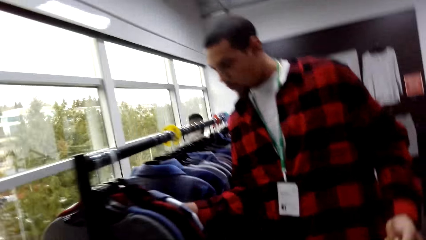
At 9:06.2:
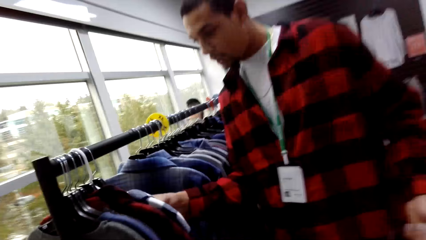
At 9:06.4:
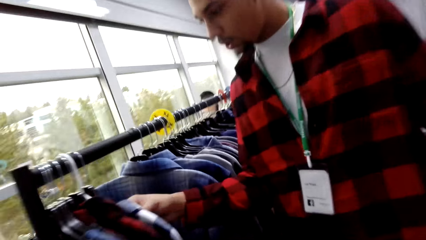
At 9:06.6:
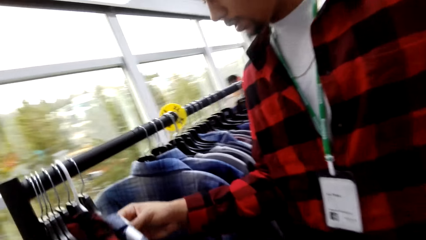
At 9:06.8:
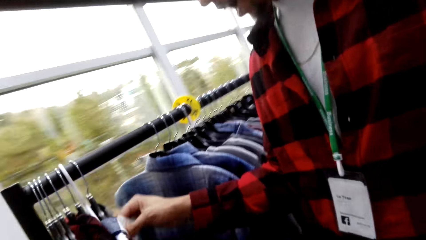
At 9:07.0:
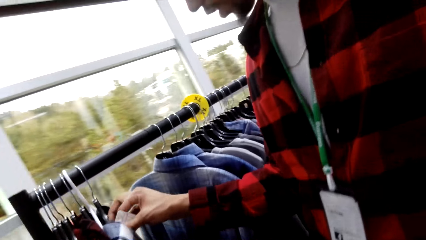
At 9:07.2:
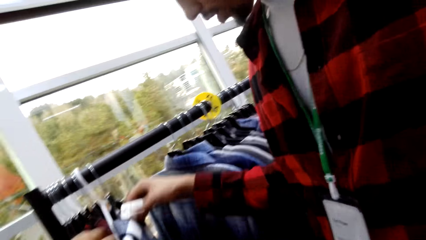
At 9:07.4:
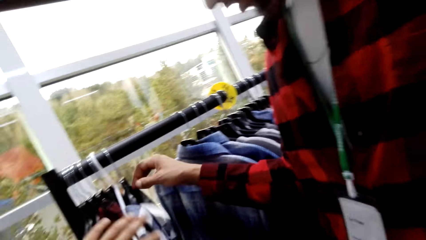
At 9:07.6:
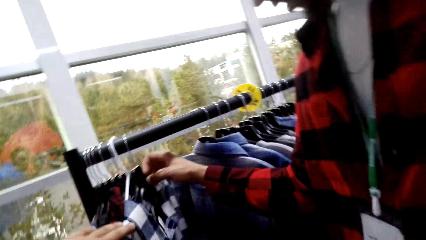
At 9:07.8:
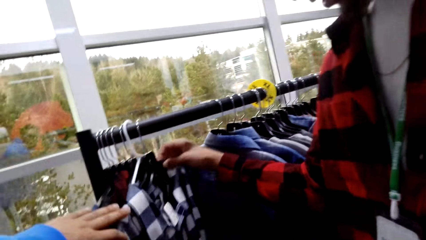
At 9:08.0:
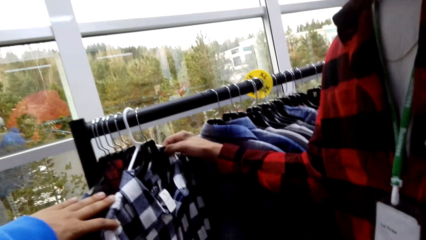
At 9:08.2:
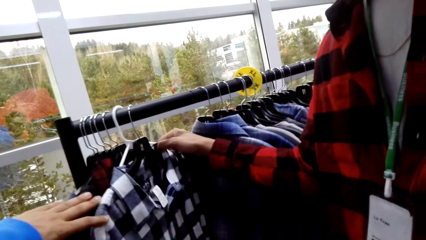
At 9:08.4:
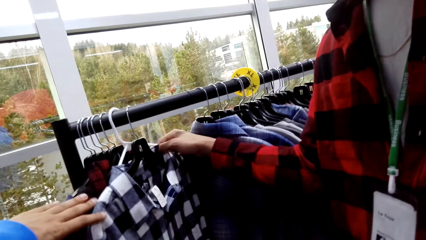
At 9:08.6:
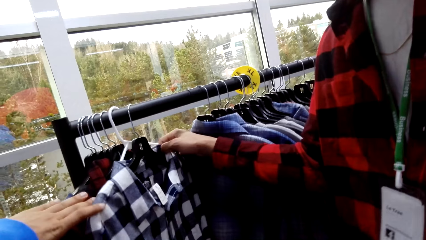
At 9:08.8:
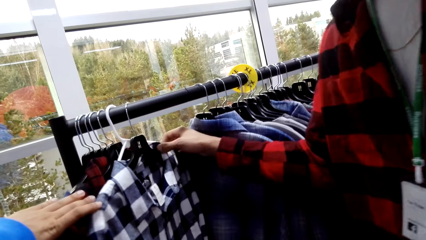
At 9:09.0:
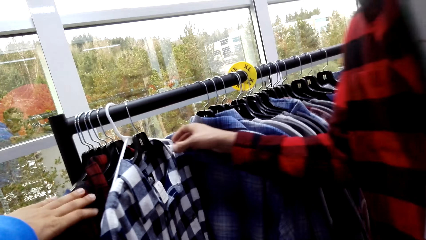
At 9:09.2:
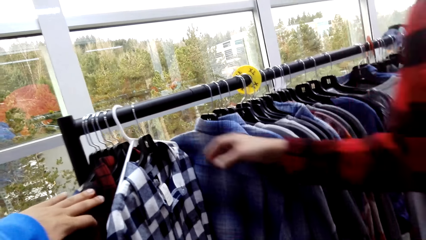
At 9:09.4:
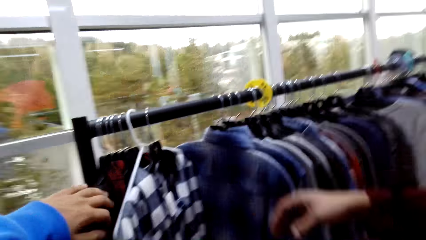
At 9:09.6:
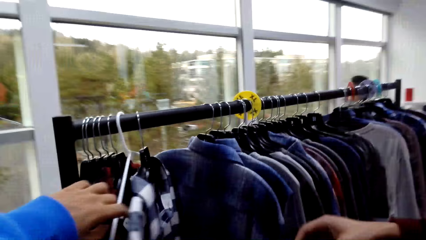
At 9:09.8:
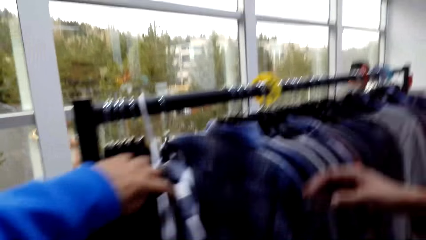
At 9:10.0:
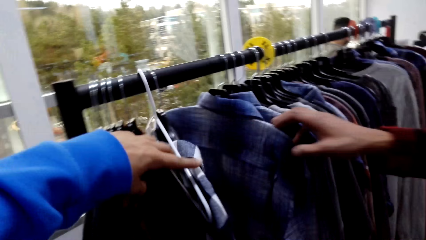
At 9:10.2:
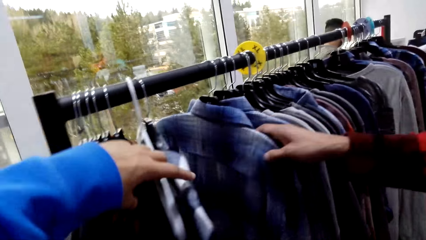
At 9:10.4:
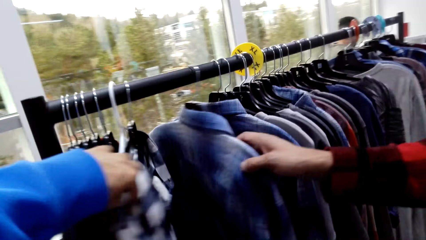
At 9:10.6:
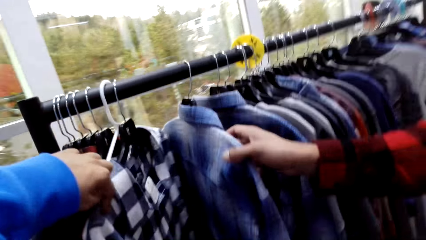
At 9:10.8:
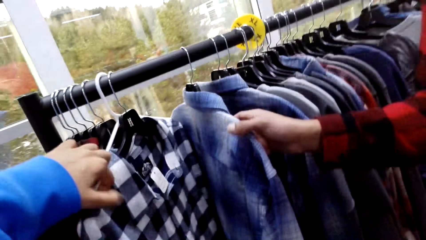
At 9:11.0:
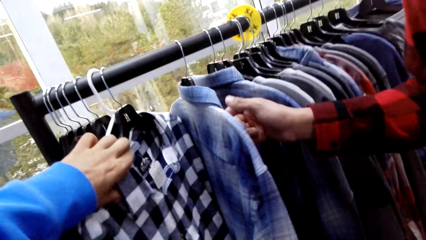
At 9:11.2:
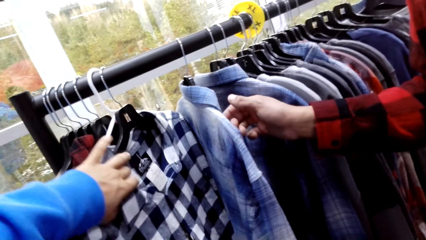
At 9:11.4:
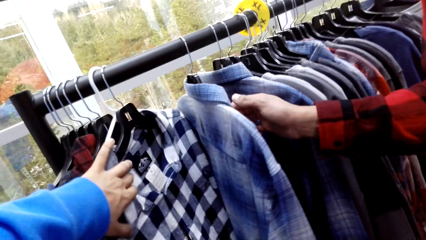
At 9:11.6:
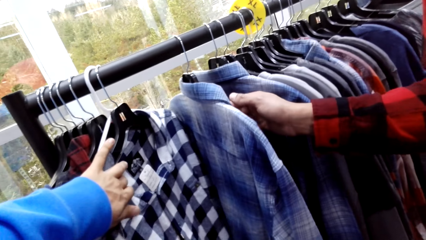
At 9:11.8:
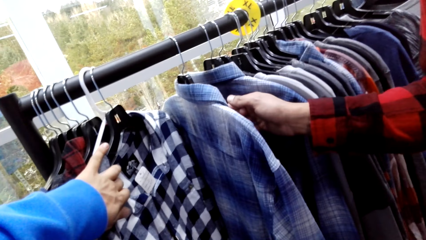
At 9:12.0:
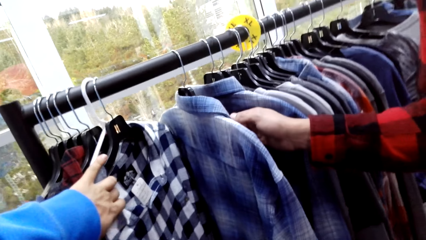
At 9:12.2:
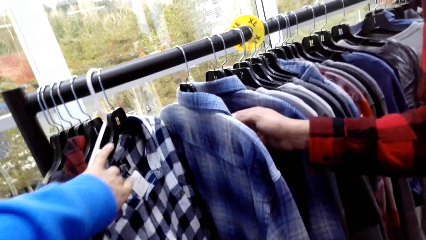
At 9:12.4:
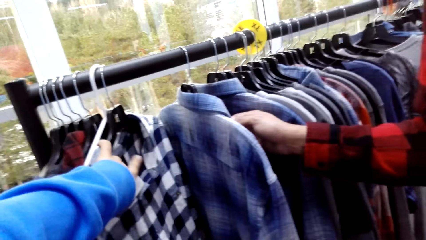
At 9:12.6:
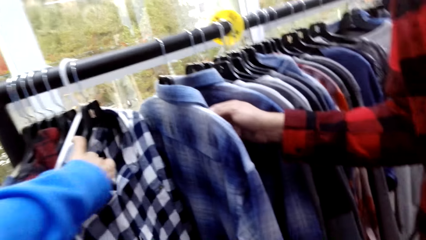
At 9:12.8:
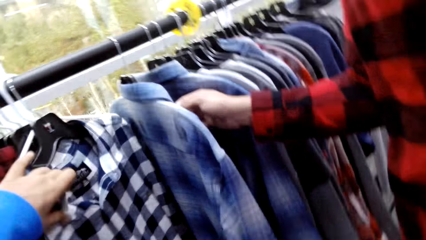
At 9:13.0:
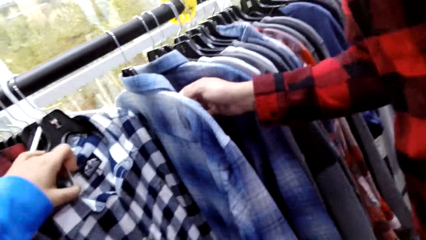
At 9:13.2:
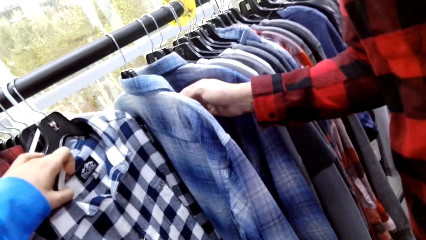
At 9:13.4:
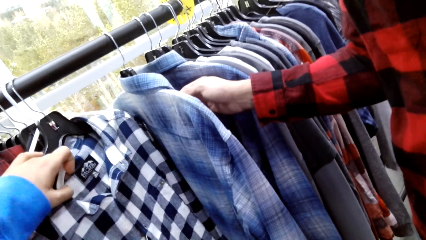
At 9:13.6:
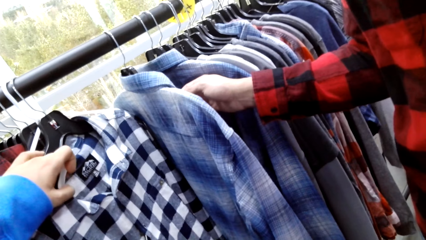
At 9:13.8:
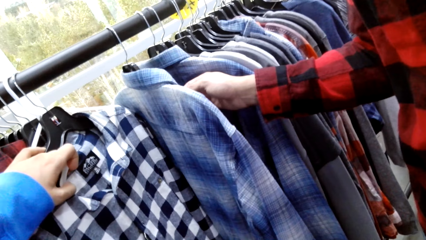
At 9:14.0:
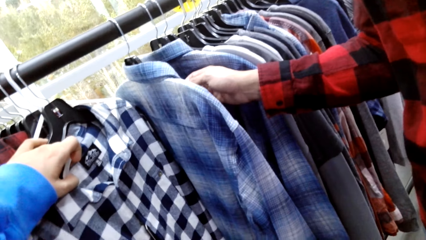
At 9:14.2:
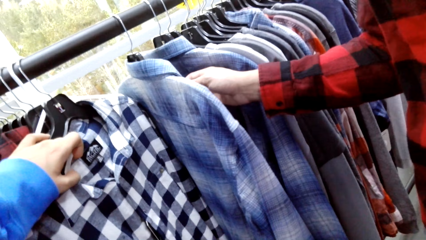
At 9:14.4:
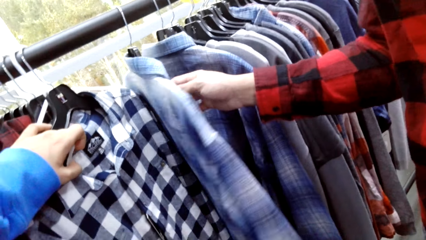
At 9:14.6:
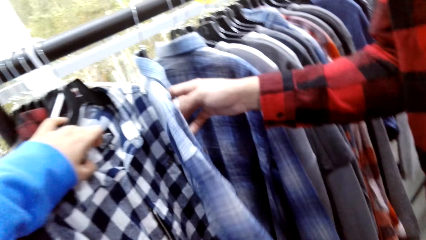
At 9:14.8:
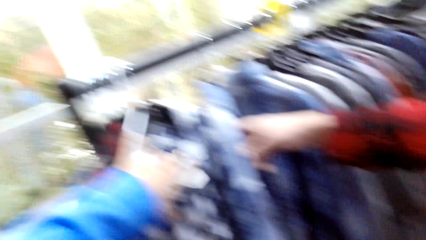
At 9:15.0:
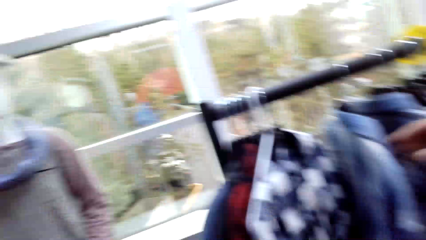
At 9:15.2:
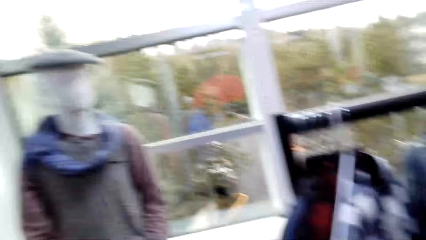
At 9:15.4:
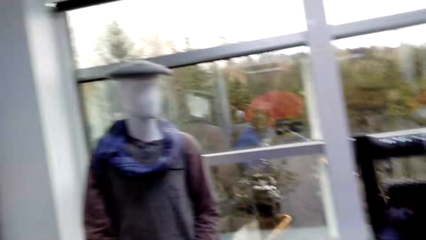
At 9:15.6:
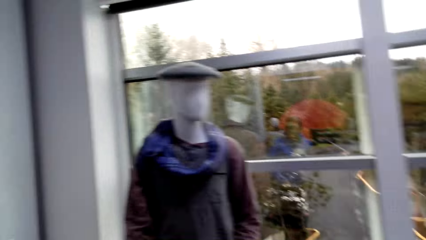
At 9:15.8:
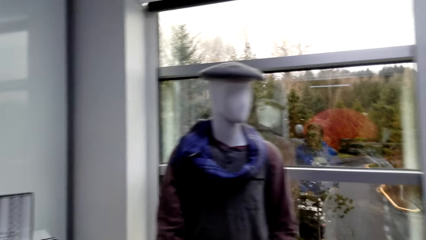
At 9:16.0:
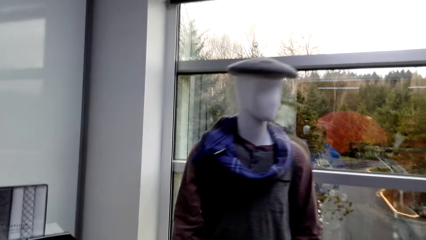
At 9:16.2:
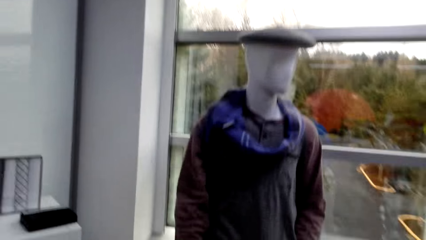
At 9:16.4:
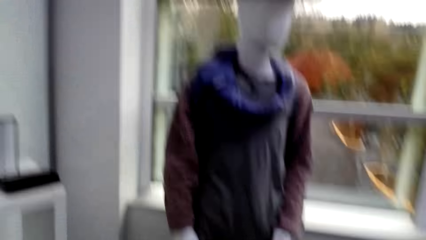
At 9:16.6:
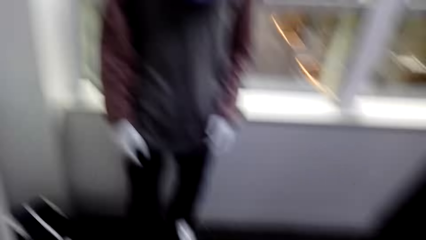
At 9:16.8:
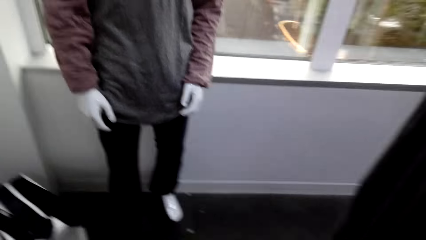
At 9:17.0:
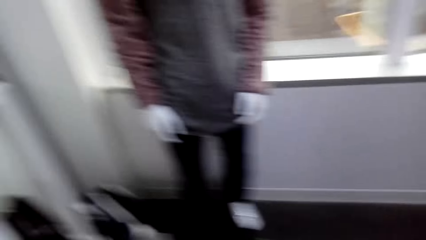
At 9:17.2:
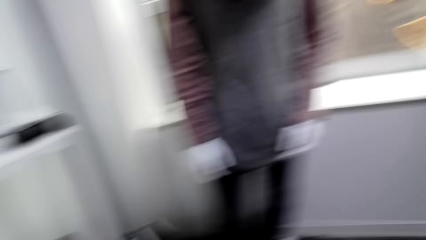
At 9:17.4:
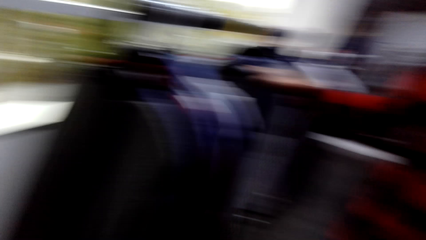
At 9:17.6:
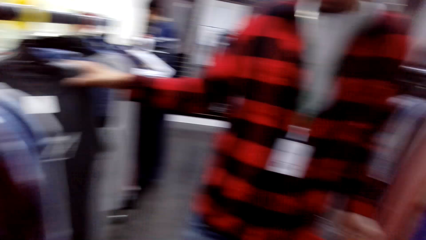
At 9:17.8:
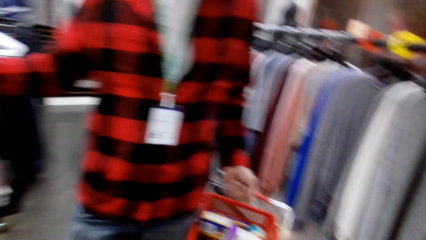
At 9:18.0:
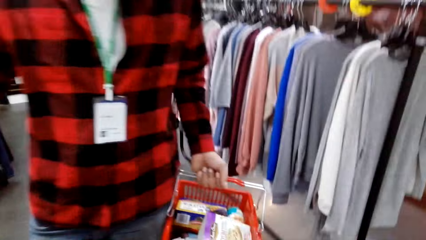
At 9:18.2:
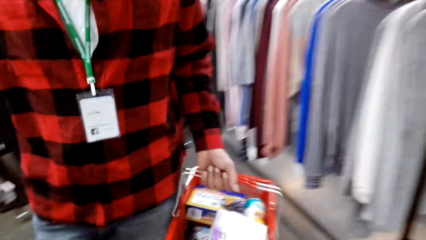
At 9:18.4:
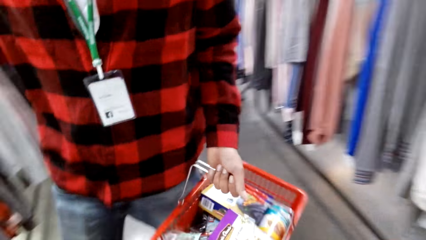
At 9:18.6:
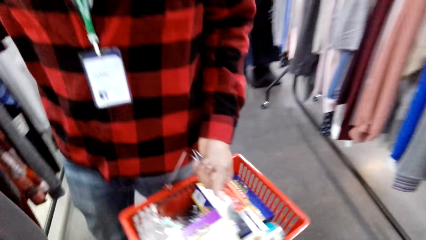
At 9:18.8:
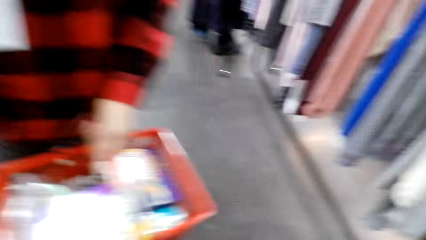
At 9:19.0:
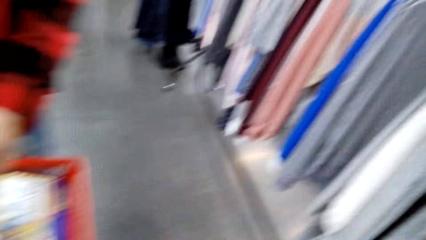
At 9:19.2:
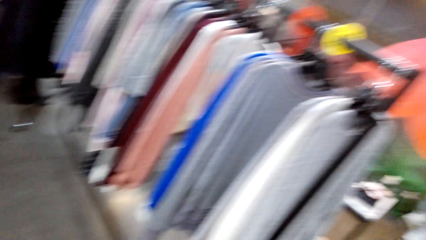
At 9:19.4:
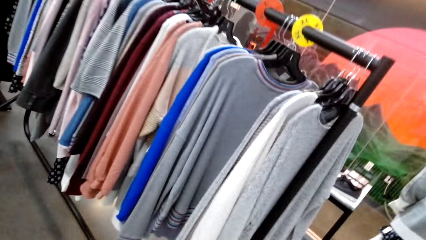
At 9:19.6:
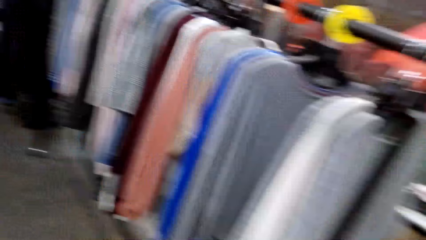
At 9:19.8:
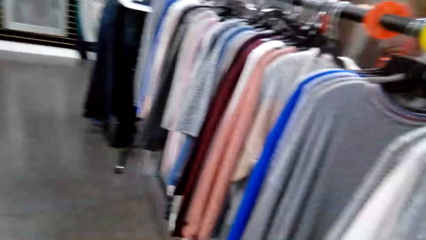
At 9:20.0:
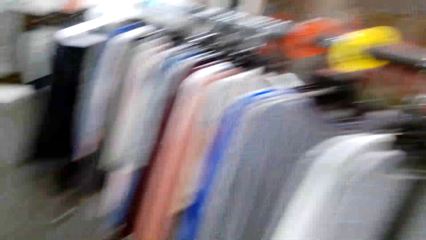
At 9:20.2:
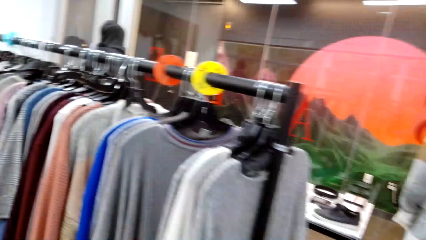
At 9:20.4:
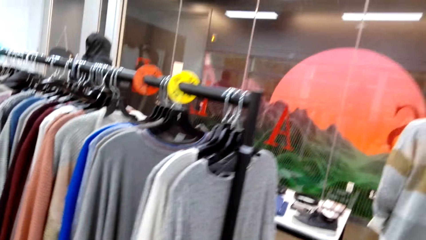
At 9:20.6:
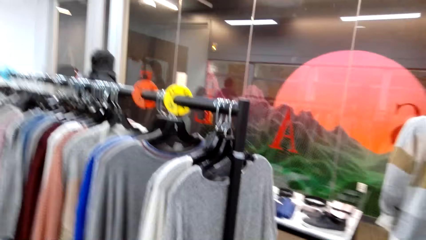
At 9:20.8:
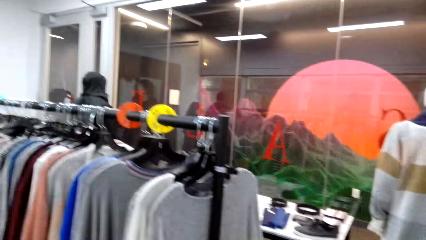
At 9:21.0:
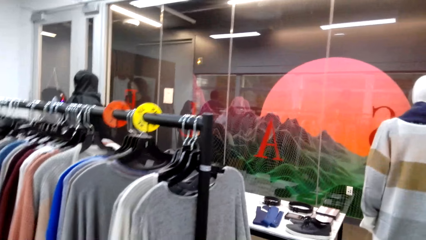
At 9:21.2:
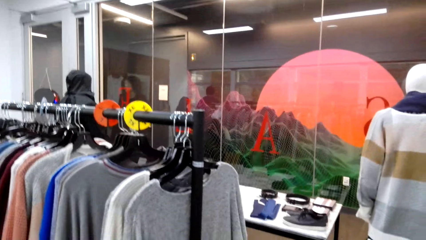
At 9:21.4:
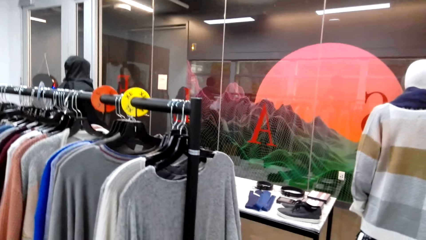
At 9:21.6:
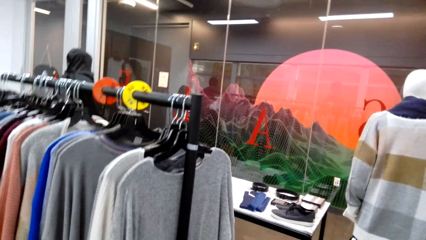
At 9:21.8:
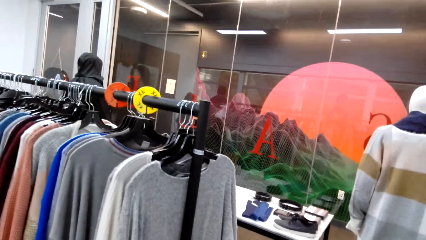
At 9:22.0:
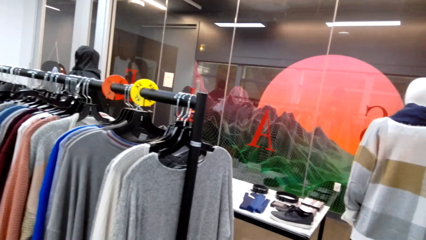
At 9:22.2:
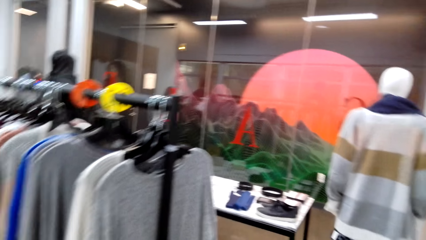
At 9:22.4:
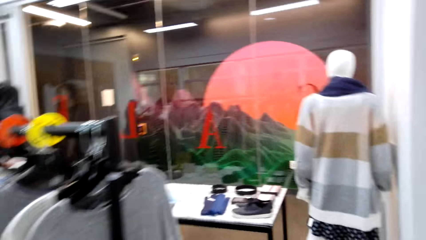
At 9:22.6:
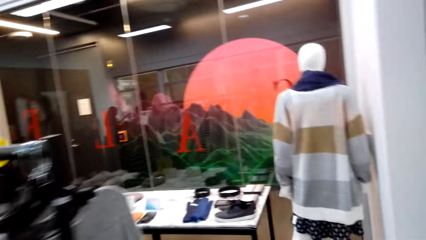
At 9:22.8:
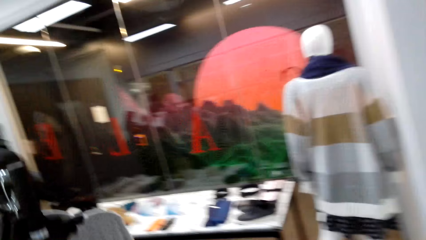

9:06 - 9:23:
The camera wearer and a man stare at the cloth in the hanger. The man moves the clothes in the hangers. The camera wearer and the man stare at the cloth in the hanger. The camera wearer looks around the mall. They walk around the mall.
